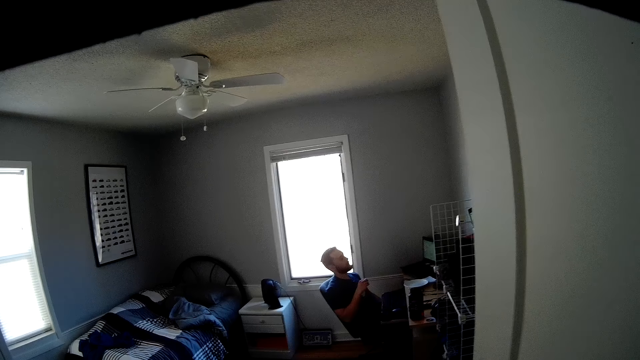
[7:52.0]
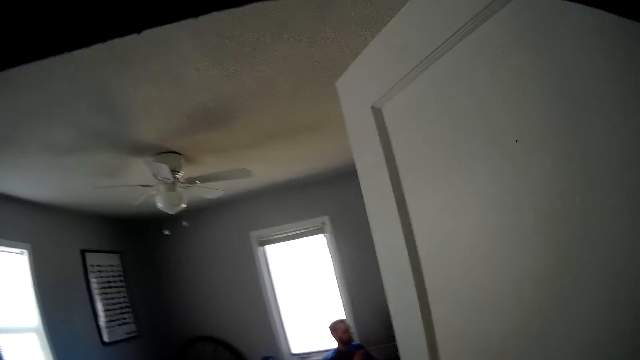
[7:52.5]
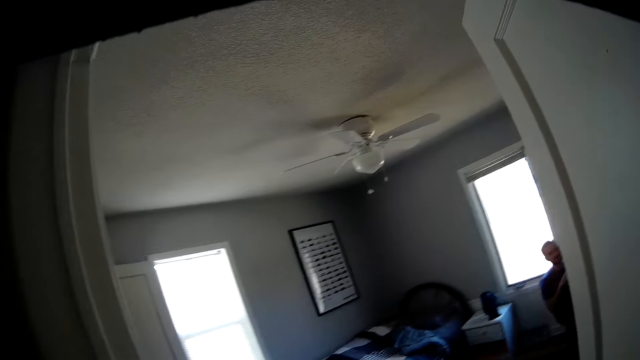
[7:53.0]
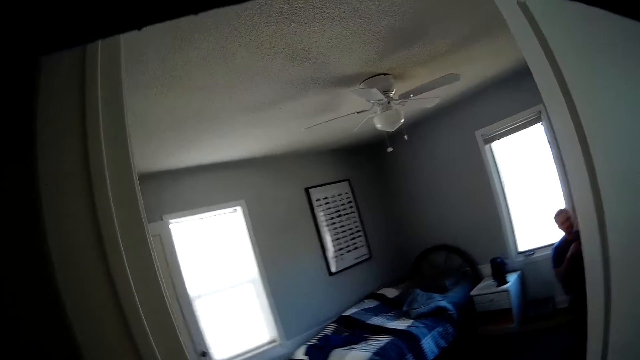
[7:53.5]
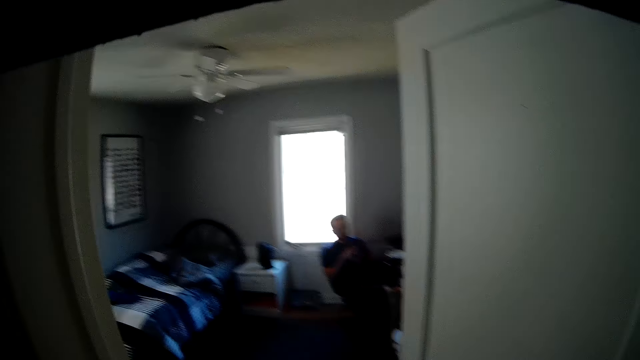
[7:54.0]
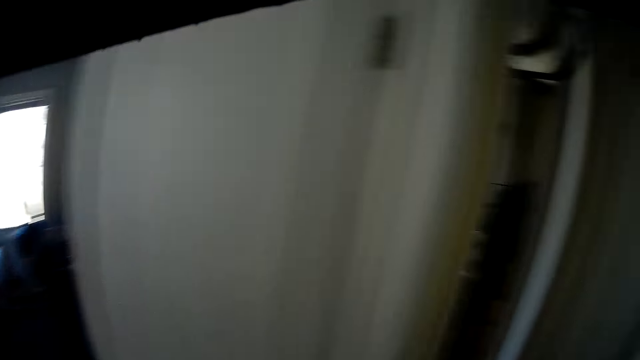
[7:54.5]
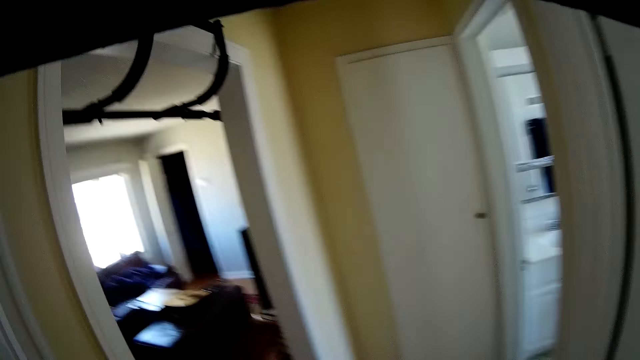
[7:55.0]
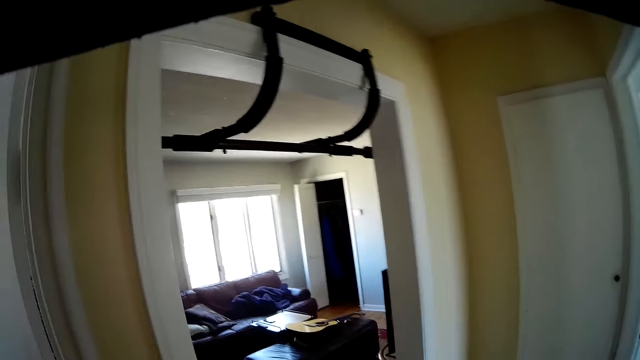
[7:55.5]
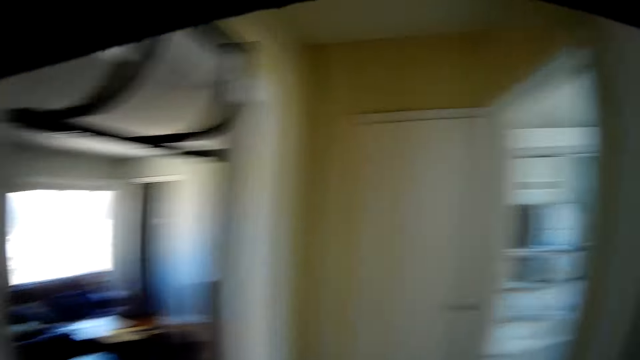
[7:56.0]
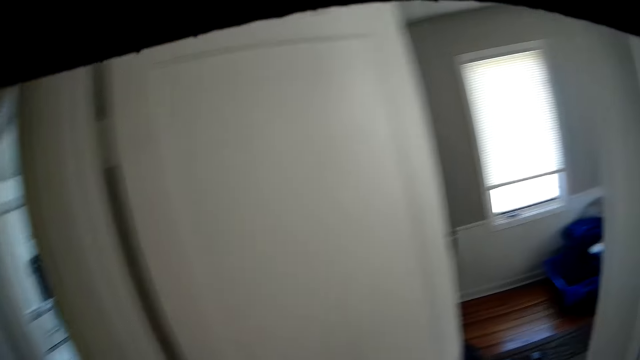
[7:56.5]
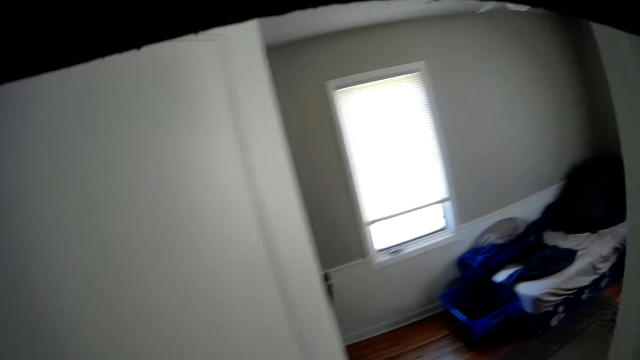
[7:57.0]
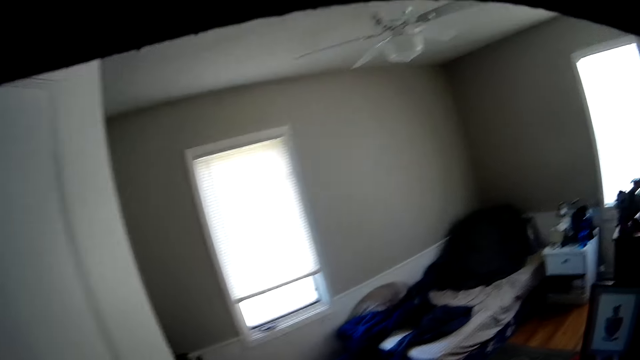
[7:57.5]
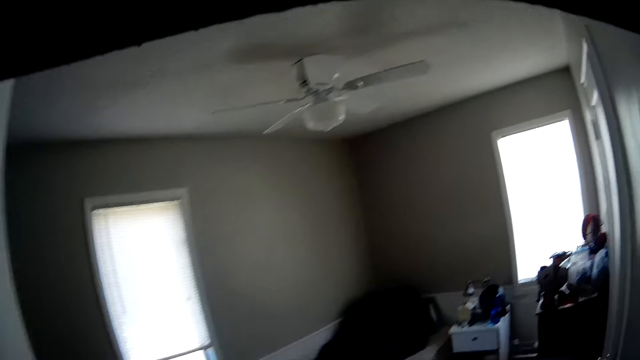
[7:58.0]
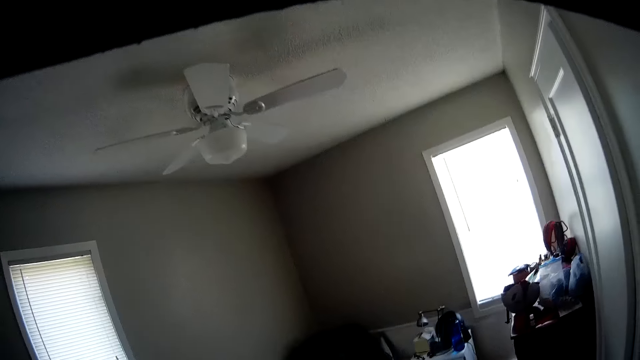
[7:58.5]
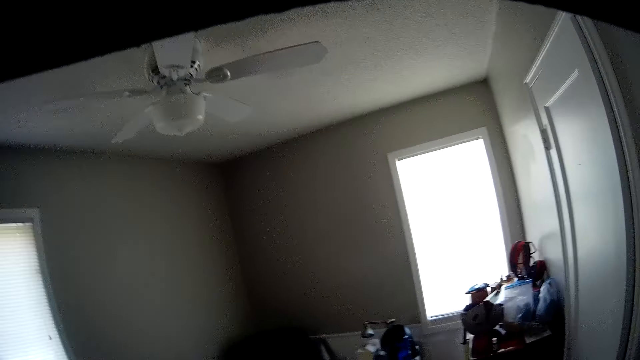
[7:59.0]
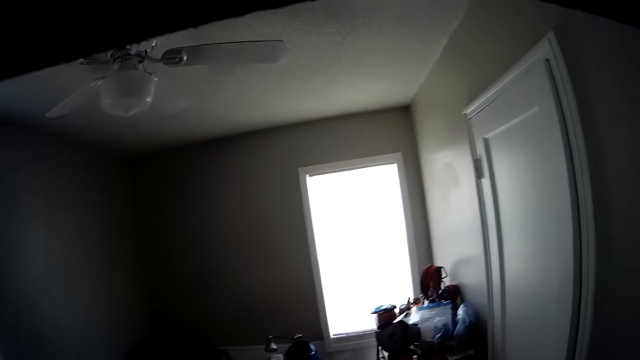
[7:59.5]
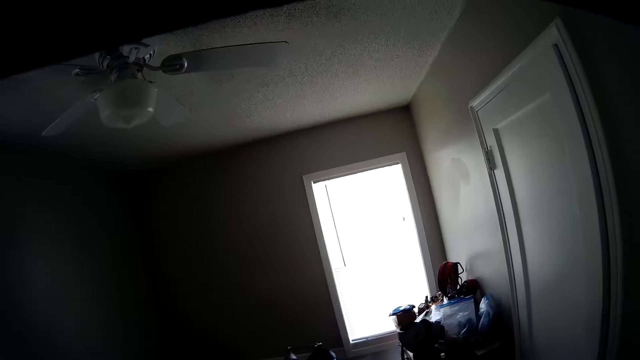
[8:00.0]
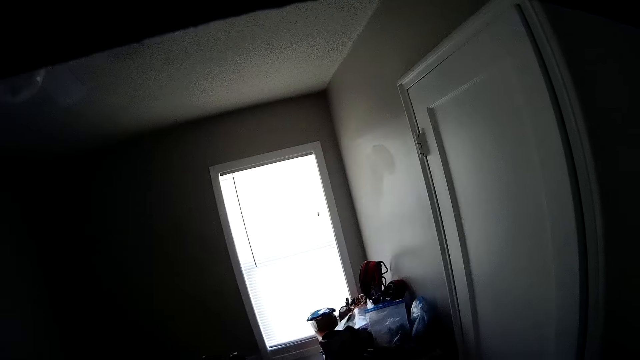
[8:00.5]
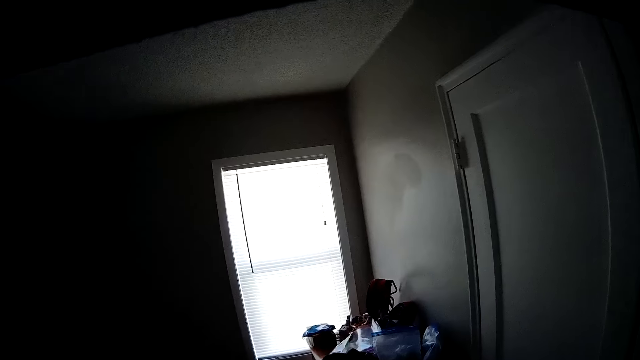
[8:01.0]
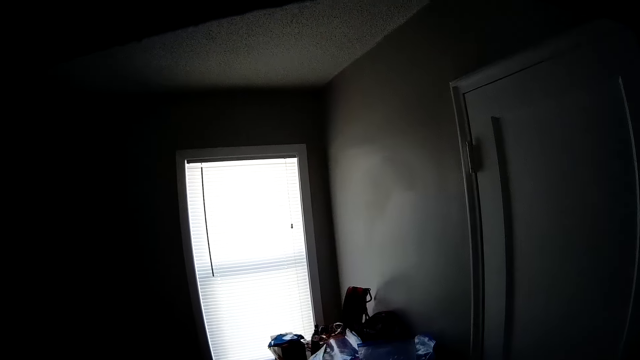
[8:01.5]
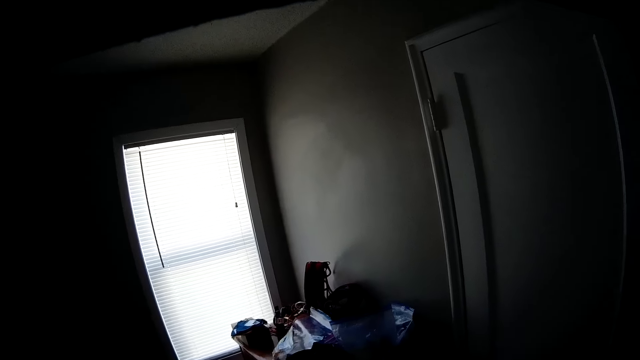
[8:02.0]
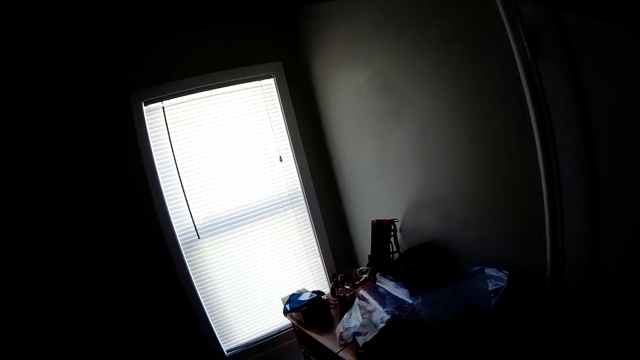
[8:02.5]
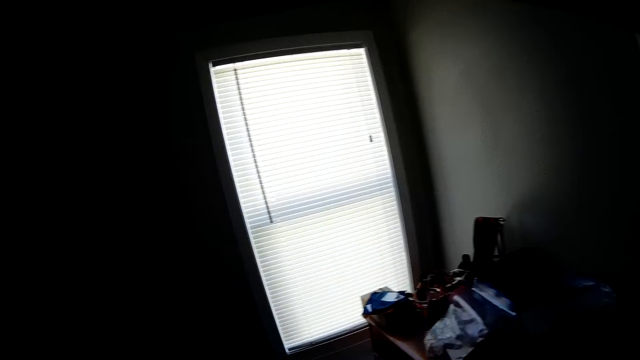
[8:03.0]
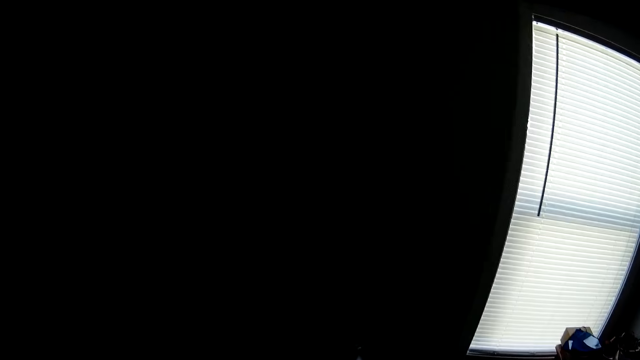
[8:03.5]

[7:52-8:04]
The camera wearer walks back into the bedroom. They walk around the room.

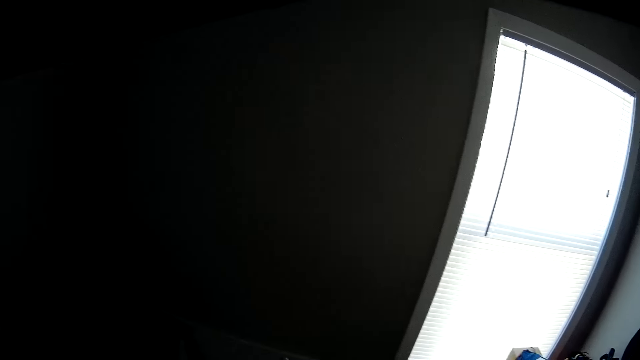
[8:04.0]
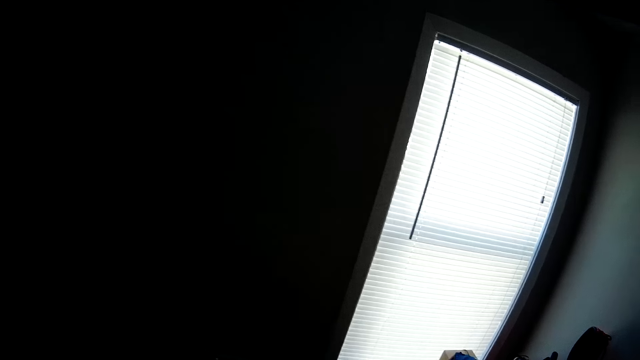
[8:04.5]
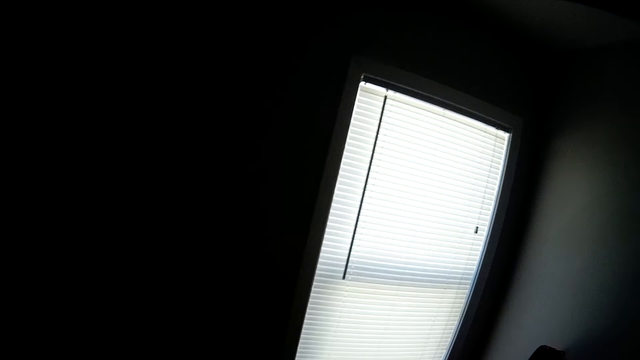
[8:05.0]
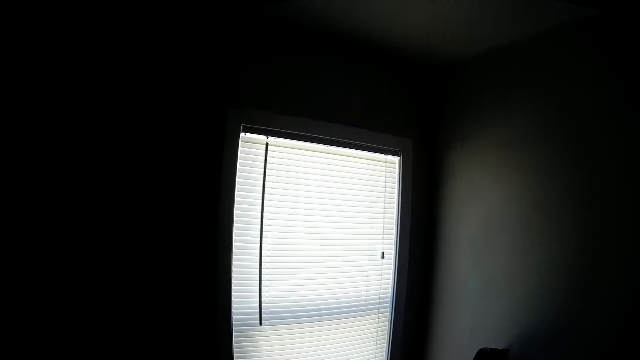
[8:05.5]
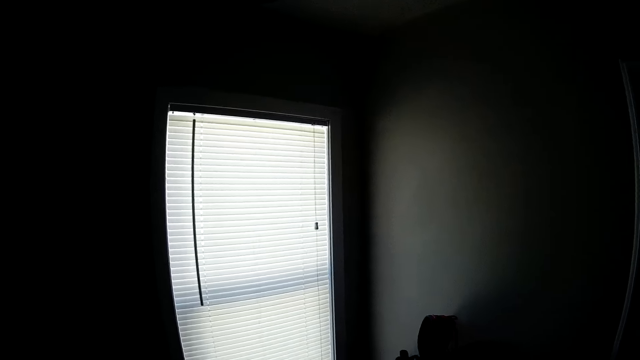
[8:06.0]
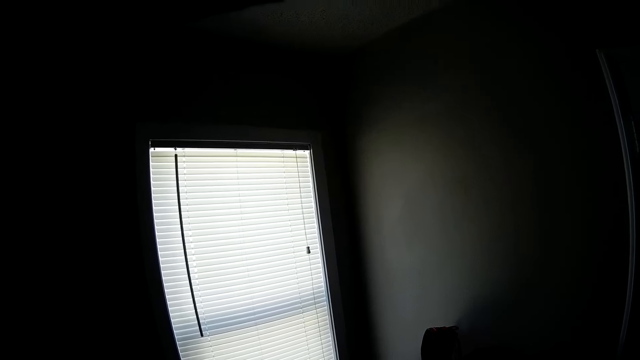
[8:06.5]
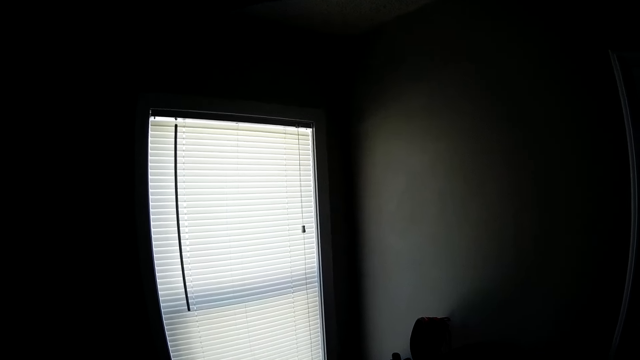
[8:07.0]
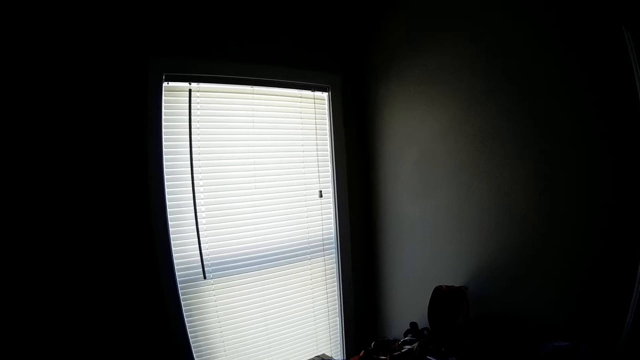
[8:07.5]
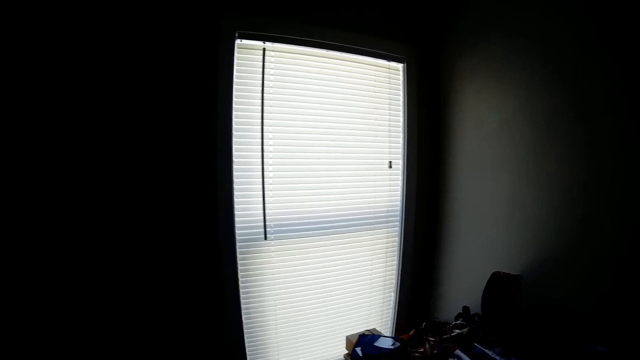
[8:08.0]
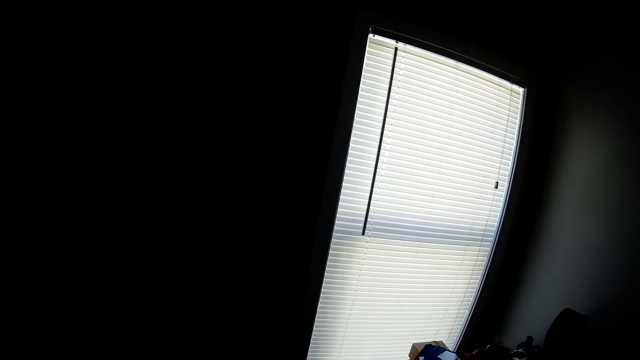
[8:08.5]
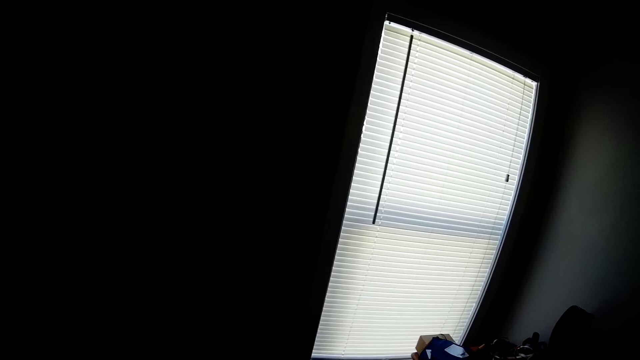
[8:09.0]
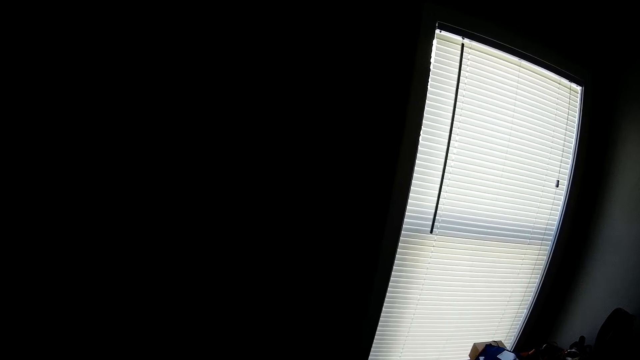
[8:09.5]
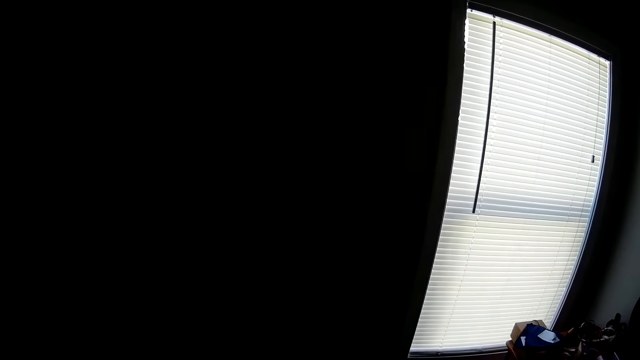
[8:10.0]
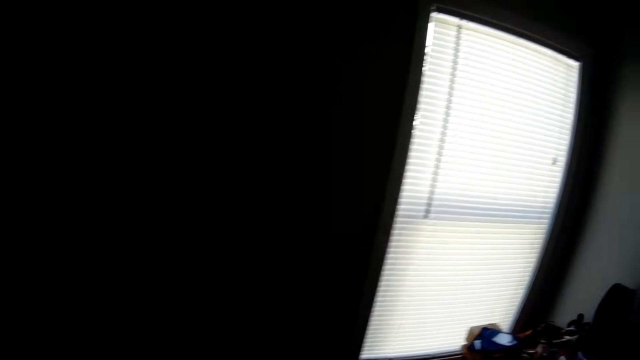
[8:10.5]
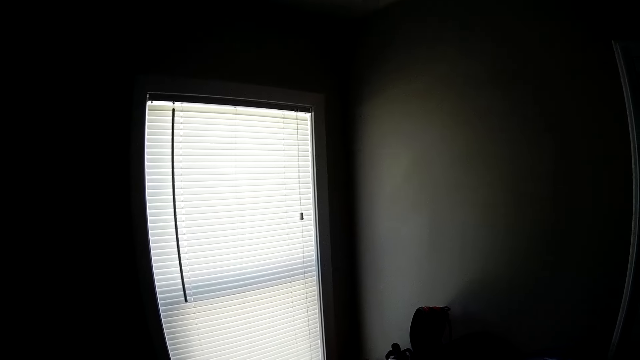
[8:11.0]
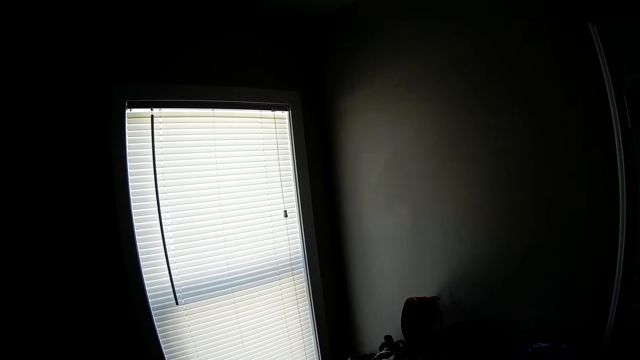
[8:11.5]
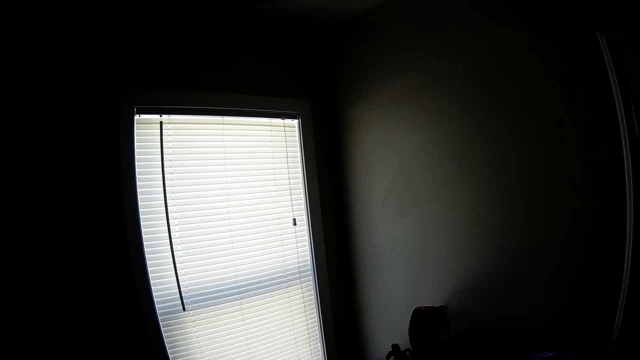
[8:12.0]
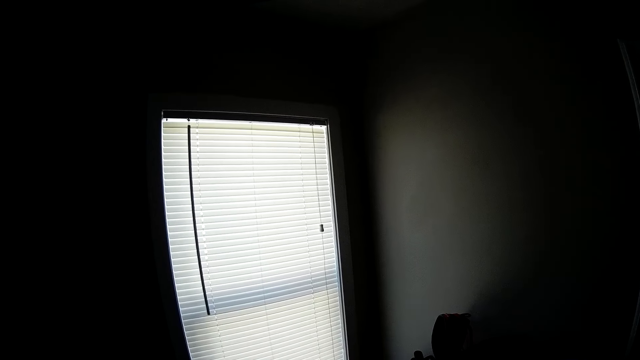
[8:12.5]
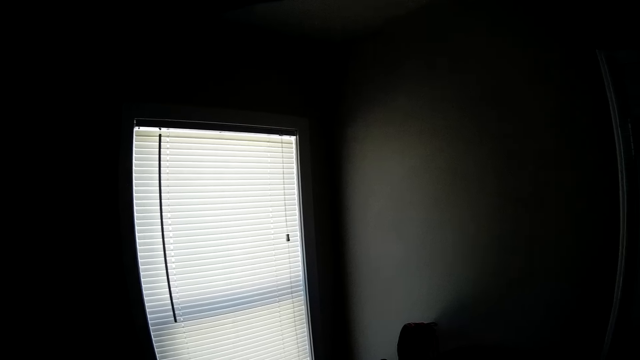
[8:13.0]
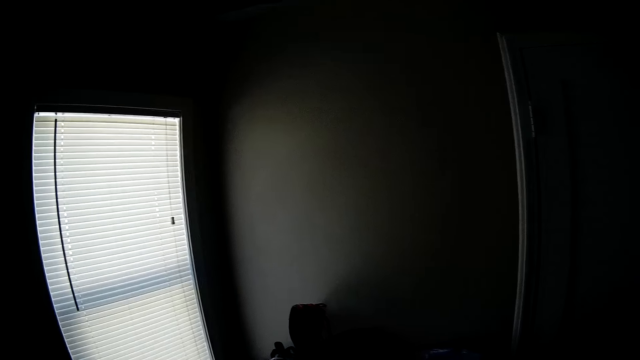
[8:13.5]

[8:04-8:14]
The camera wearer stands in a room.
